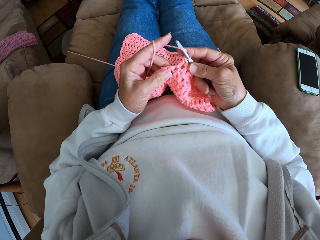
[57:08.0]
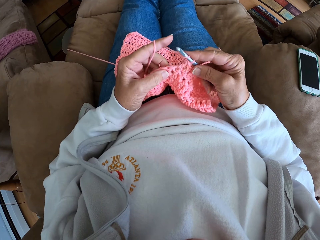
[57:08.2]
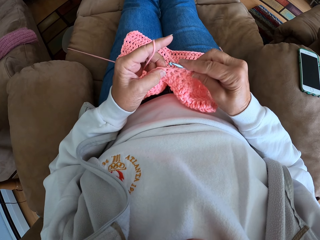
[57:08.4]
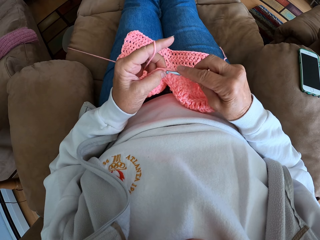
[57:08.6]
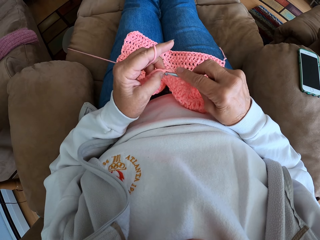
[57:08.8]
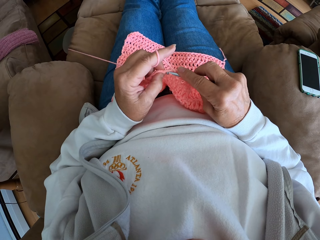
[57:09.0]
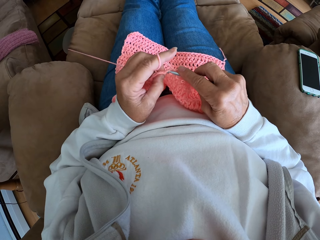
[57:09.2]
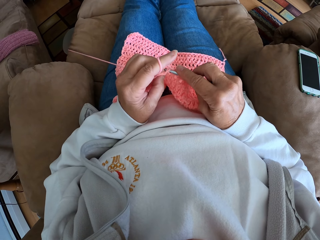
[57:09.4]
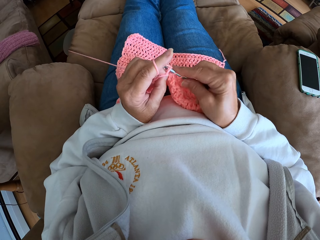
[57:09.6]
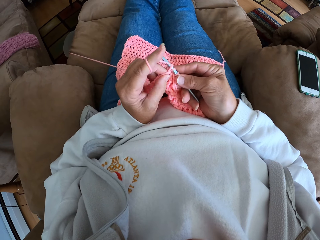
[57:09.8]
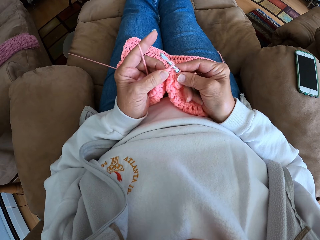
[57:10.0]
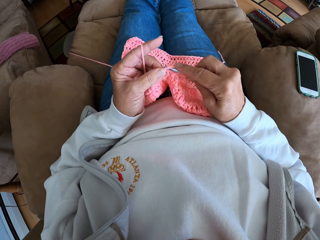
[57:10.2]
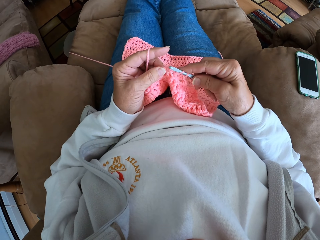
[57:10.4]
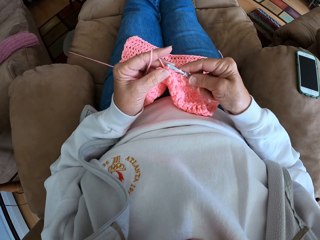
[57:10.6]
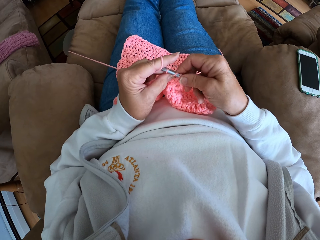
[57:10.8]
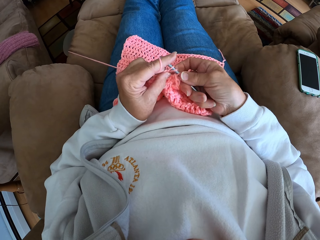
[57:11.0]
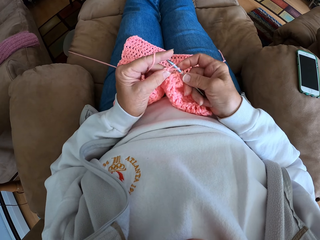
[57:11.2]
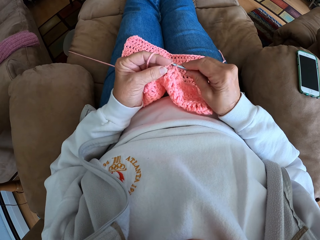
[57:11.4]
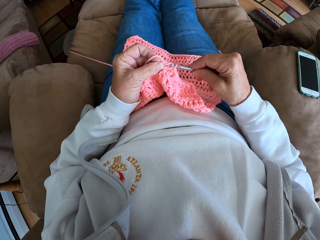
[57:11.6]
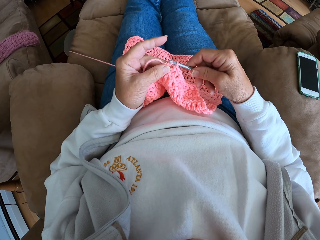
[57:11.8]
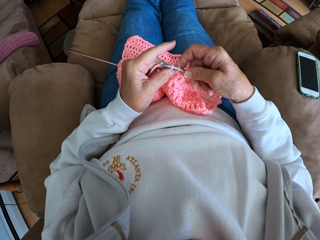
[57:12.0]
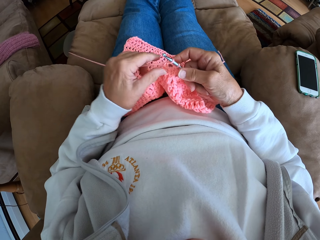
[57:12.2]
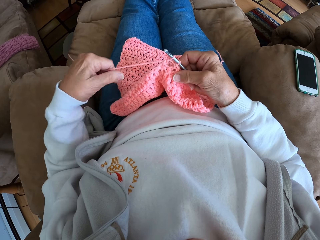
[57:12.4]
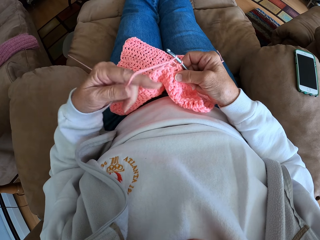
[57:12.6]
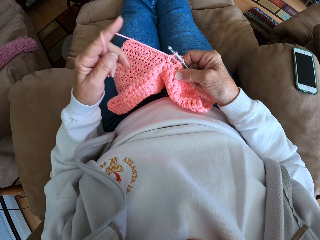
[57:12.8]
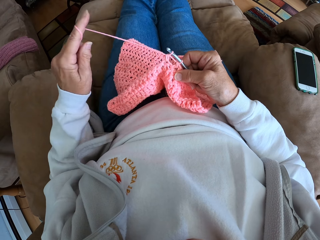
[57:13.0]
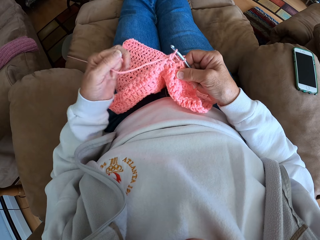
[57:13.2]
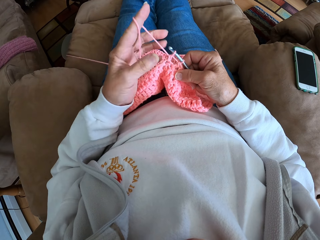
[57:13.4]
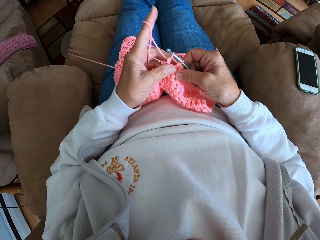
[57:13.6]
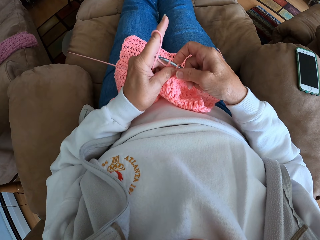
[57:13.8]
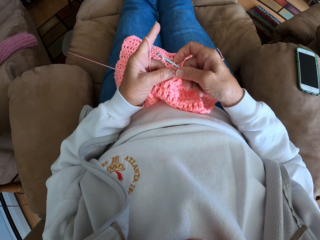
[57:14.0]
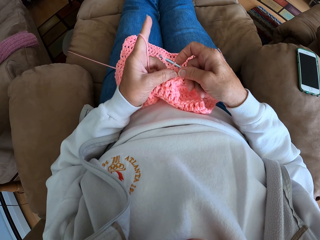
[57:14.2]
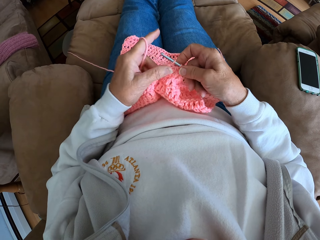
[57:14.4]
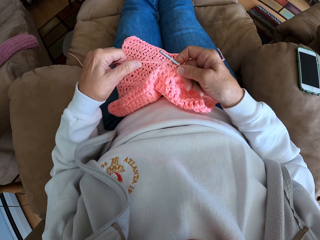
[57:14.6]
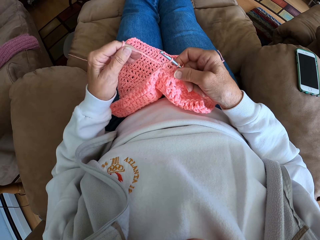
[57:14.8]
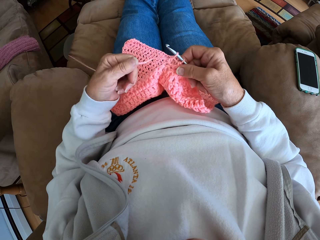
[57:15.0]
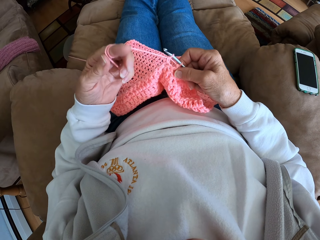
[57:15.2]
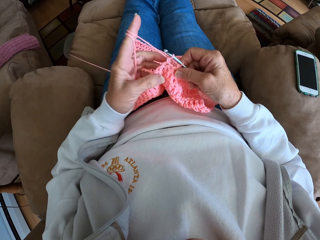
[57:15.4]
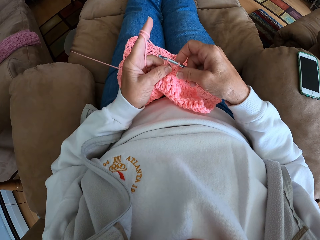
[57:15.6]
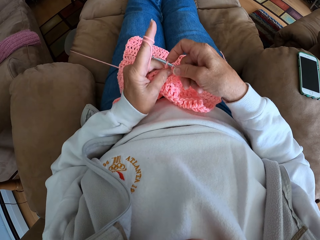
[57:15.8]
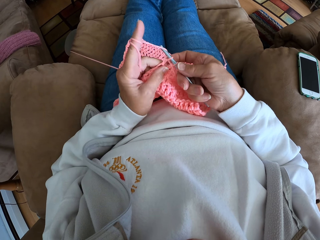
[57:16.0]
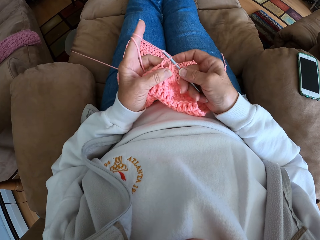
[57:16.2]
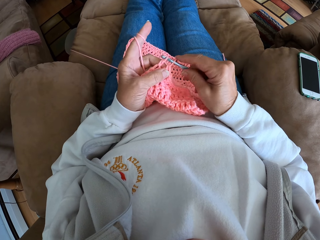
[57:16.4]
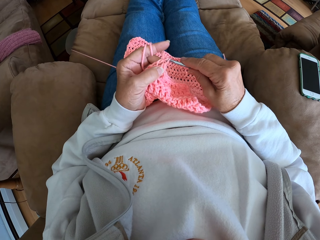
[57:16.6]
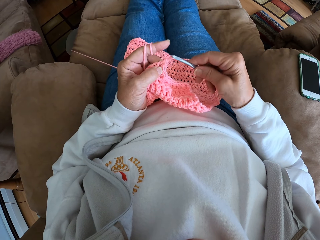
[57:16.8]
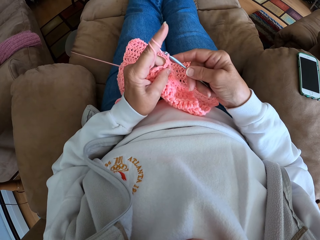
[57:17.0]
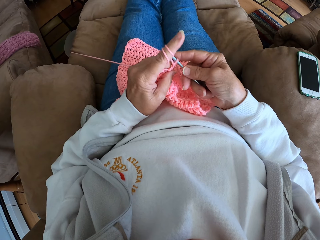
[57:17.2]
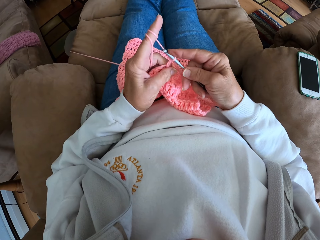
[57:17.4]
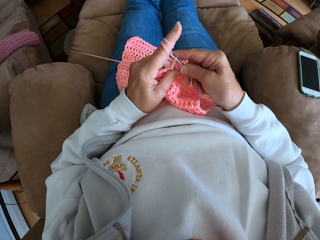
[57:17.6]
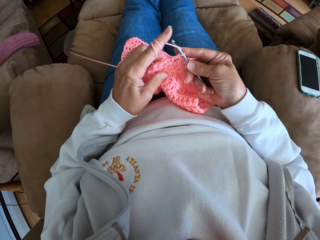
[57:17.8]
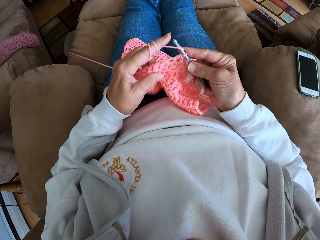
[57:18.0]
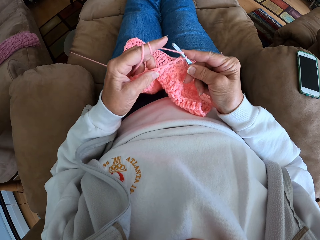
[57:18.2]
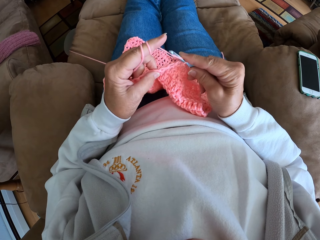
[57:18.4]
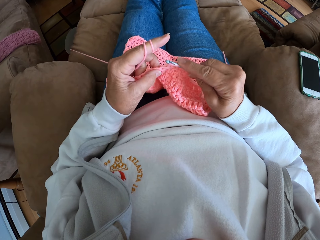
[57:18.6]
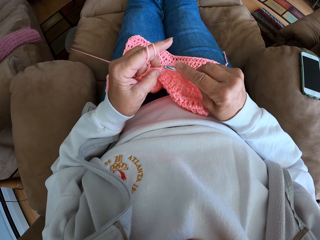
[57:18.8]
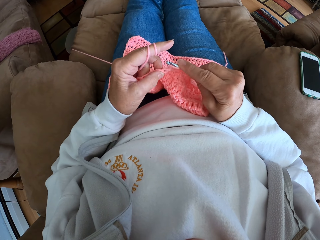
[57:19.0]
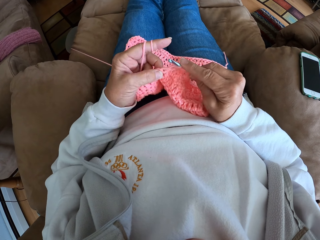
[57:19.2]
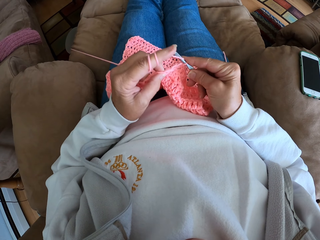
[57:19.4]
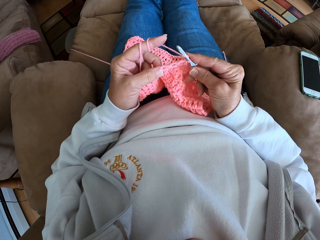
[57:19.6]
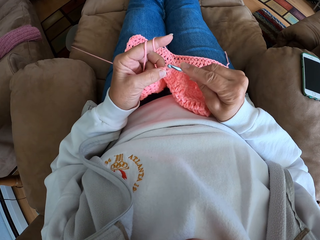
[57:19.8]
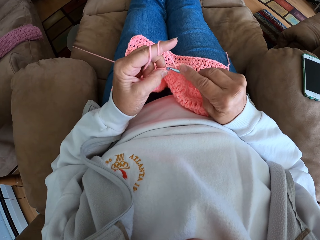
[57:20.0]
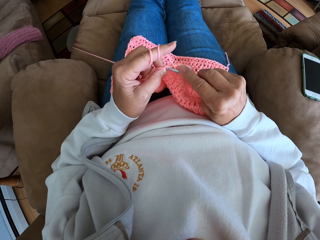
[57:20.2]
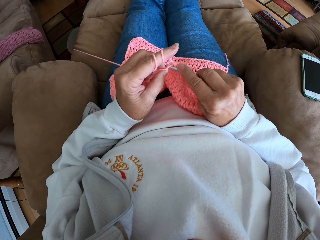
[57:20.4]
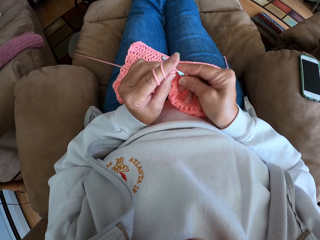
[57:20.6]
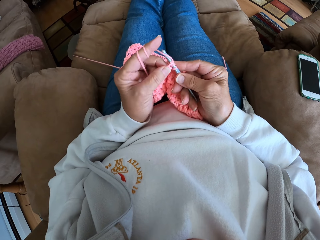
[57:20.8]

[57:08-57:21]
The camera wearer twists the yarn around her left hand again. She continues crocheting with the yarn. She twists the yarn around her left hand again. She continues crocheting with the yarn.

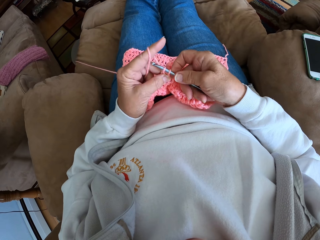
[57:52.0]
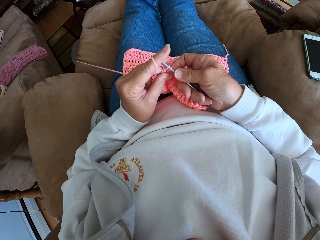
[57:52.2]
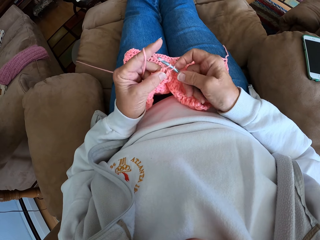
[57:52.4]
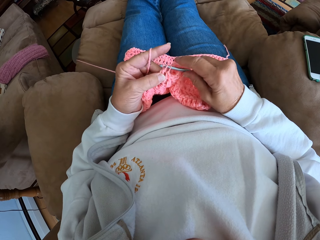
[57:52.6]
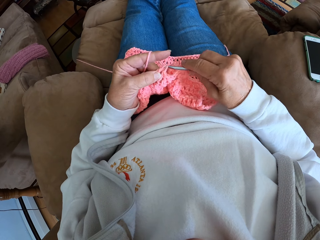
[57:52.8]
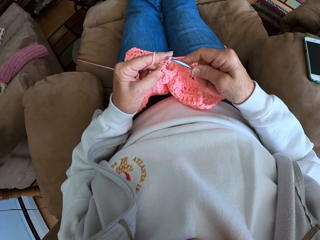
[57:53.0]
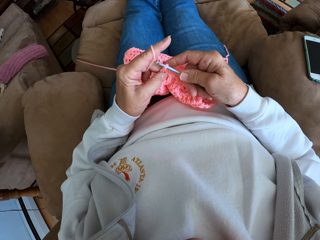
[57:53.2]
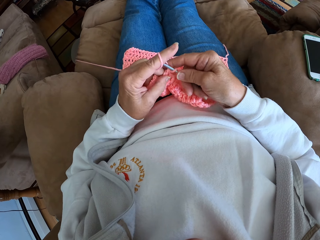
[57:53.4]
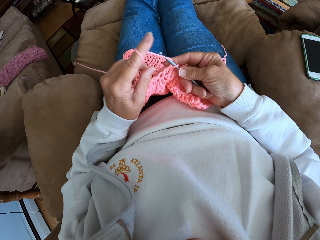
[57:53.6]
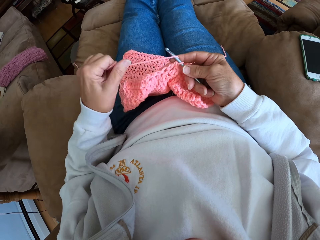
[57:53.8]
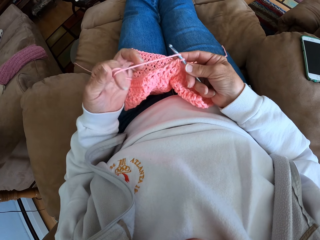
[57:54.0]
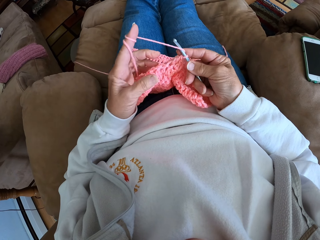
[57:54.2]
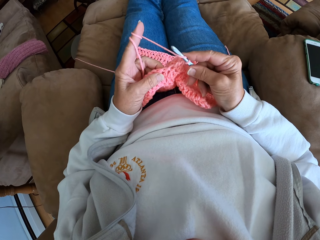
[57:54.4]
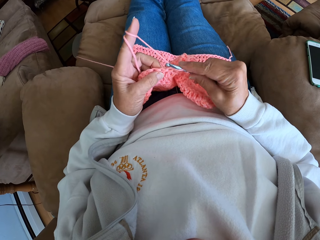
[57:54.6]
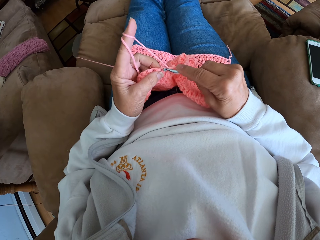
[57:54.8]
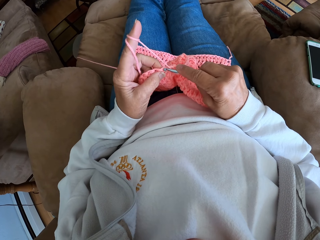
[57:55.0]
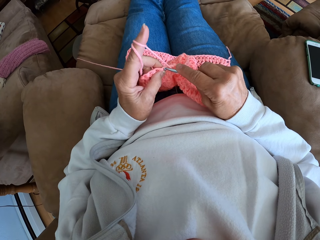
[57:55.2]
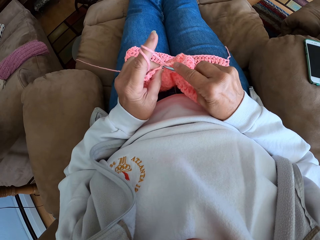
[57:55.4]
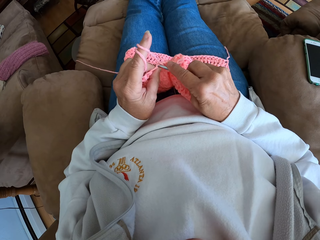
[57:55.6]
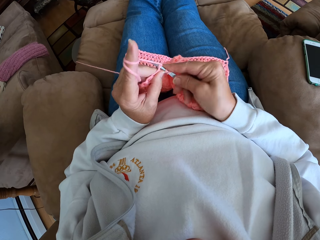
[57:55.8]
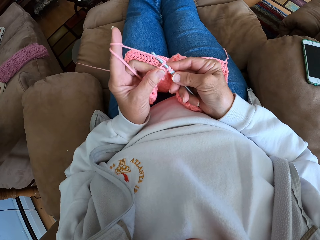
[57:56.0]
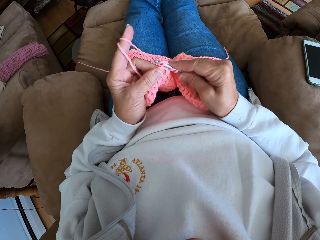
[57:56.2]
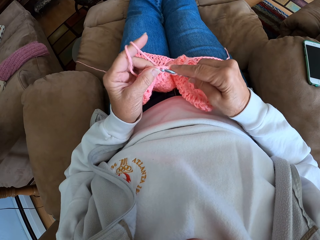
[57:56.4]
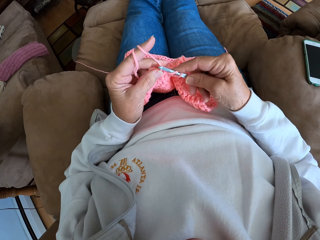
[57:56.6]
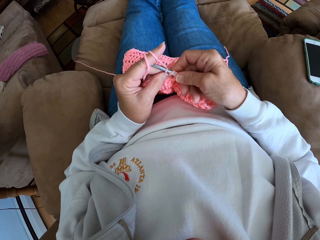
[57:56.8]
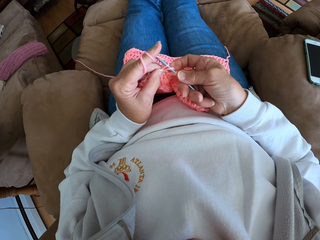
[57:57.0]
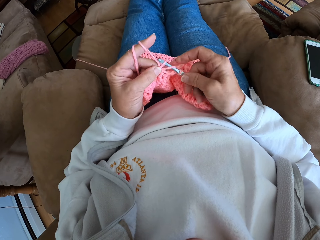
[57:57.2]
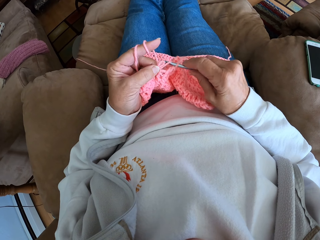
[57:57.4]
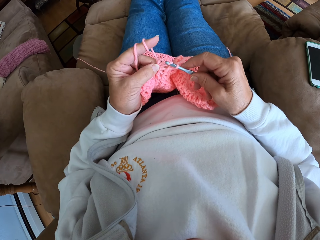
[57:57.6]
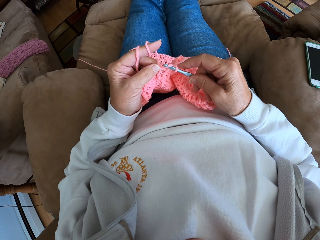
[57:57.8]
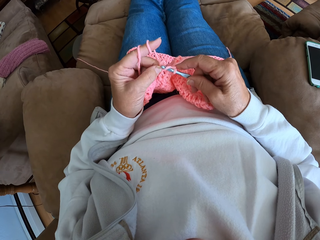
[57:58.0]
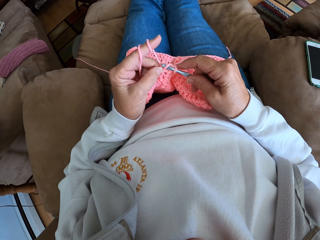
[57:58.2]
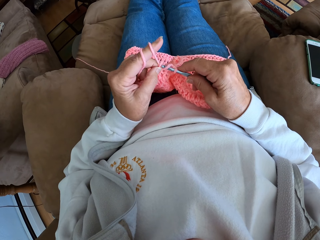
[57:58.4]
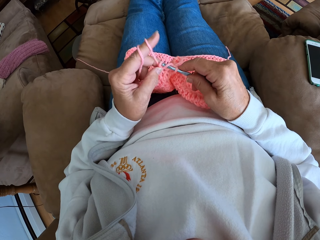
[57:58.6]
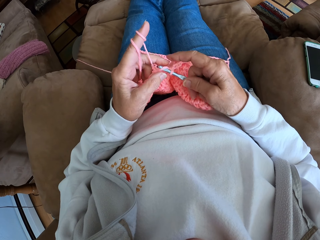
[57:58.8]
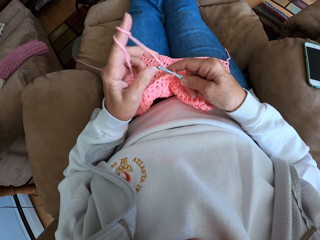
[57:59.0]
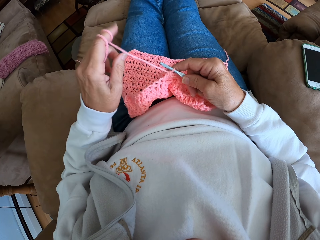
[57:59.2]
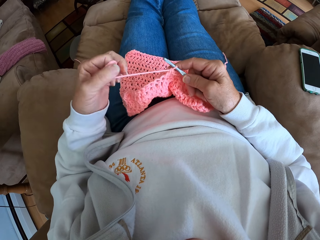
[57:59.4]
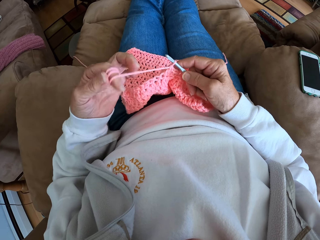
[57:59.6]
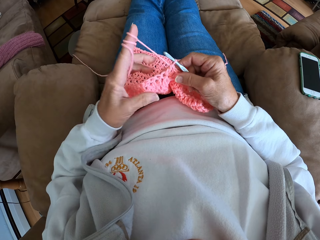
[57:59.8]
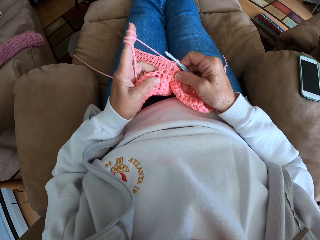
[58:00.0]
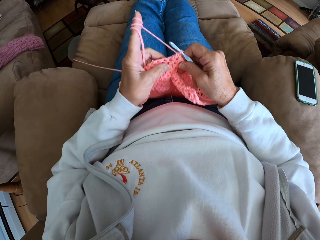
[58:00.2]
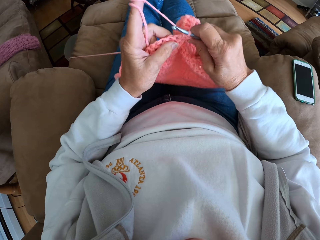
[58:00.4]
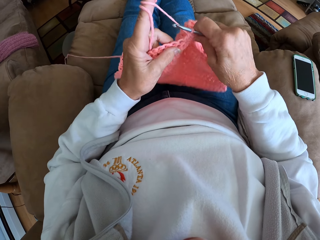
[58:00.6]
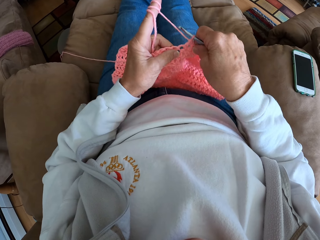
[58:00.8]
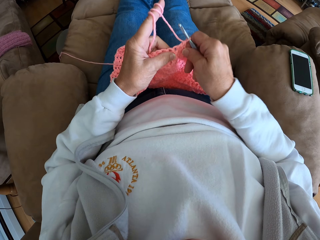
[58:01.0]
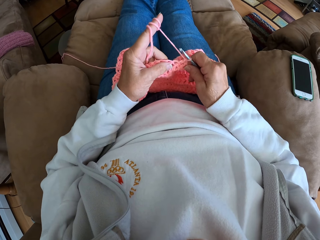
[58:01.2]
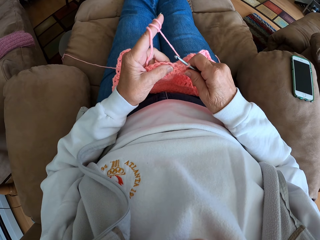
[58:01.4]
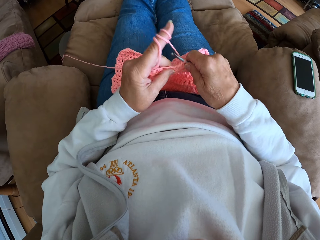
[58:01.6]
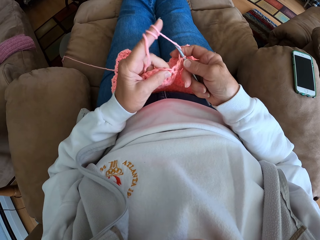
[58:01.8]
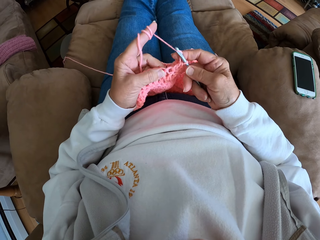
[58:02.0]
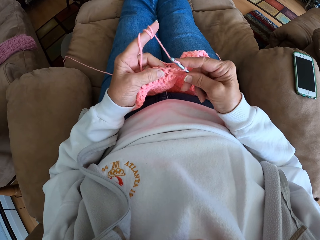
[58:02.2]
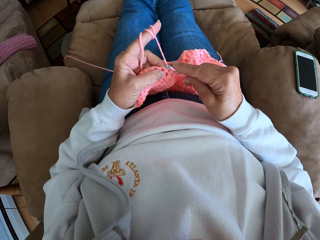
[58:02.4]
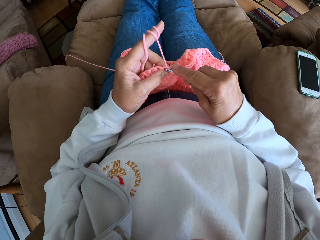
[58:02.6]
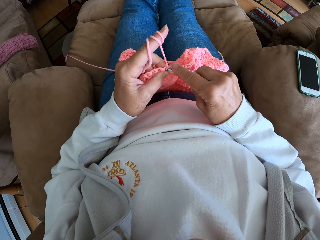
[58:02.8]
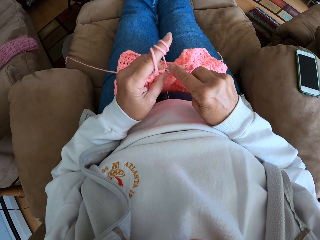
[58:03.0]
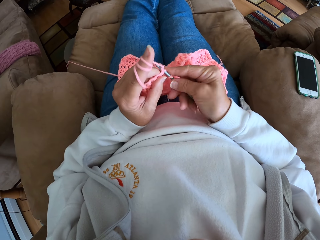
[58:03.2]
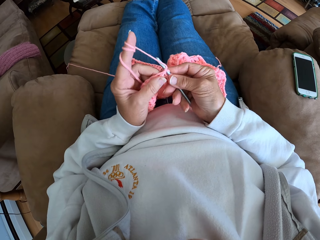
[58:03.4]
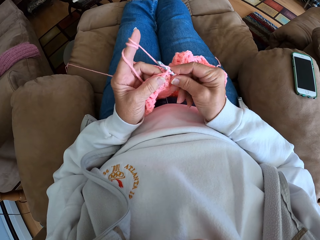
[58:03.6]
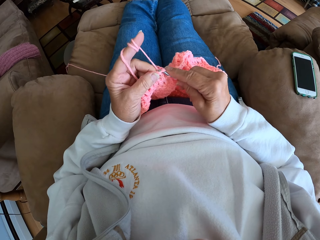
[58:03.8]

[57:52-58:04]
The camera wearer twists the yarn around her left hand again. She continues crocheting with the yarn. She twists the yarn around her left hand again. She adjusts the fabric on her lap. She continues crocheting with the yarn.
